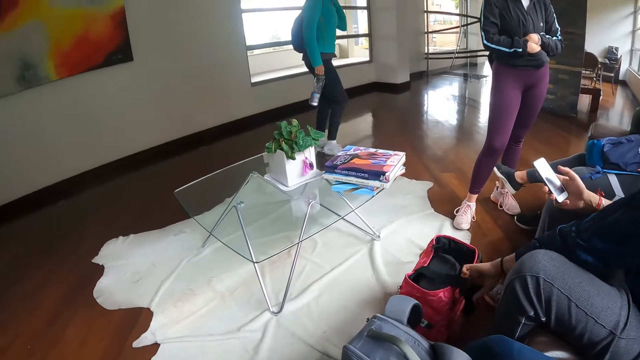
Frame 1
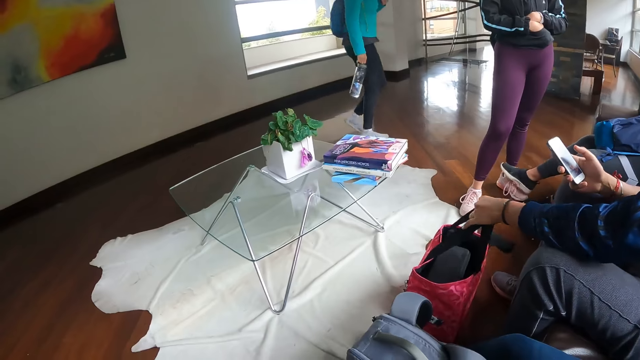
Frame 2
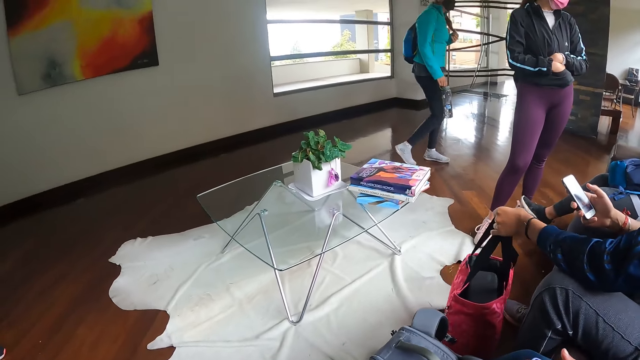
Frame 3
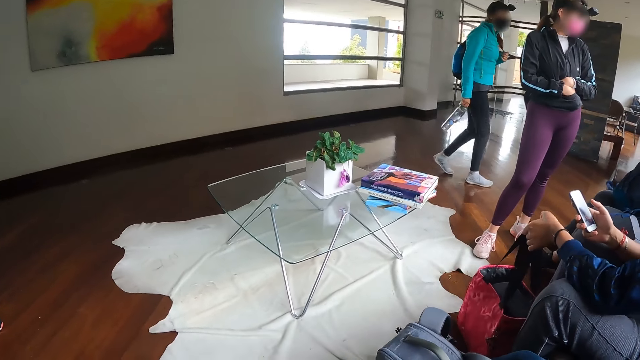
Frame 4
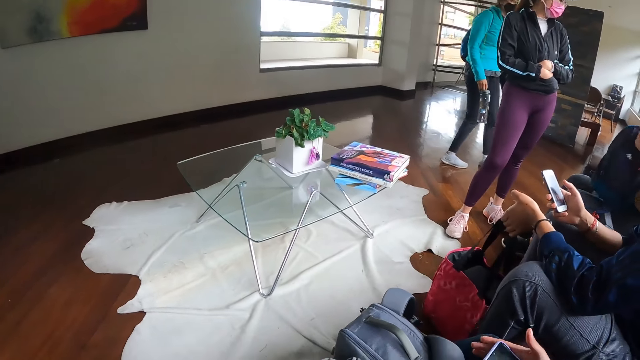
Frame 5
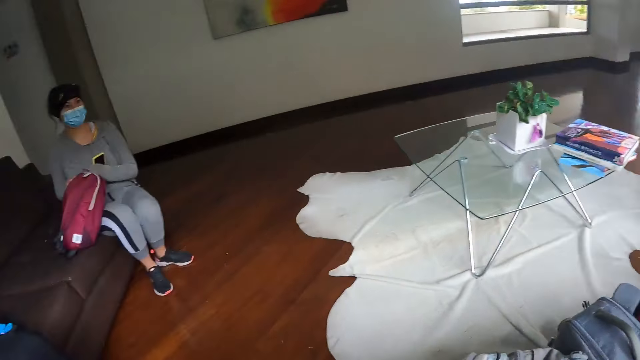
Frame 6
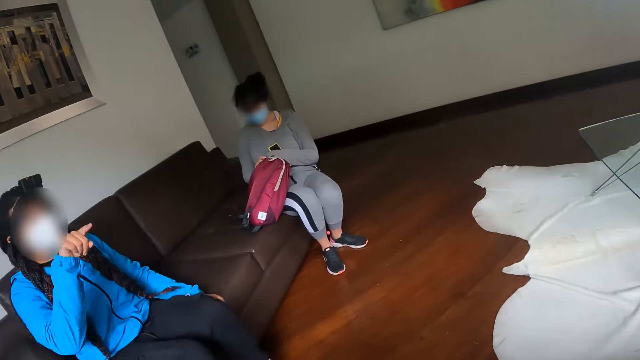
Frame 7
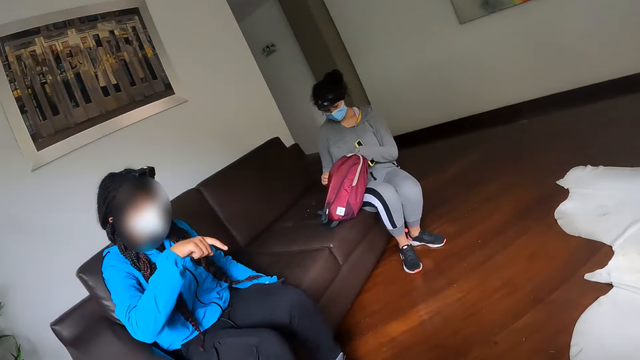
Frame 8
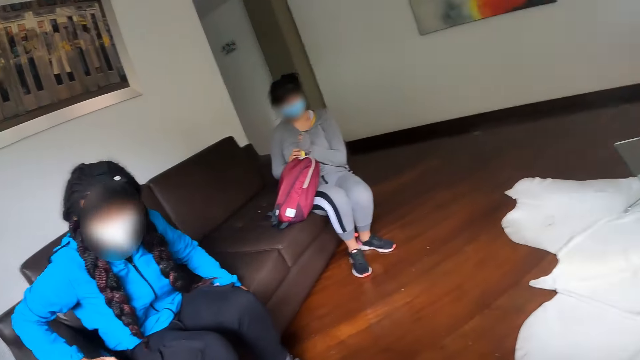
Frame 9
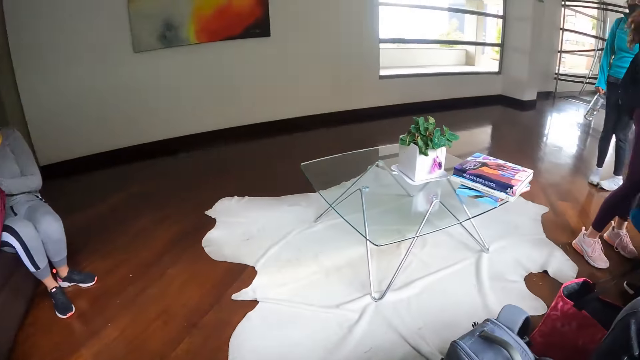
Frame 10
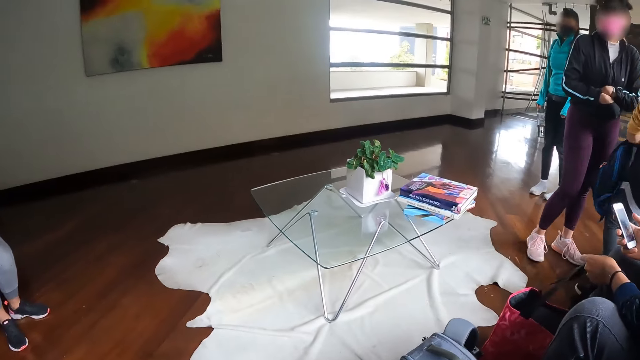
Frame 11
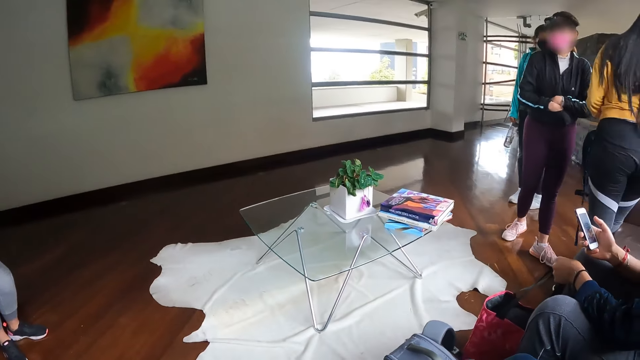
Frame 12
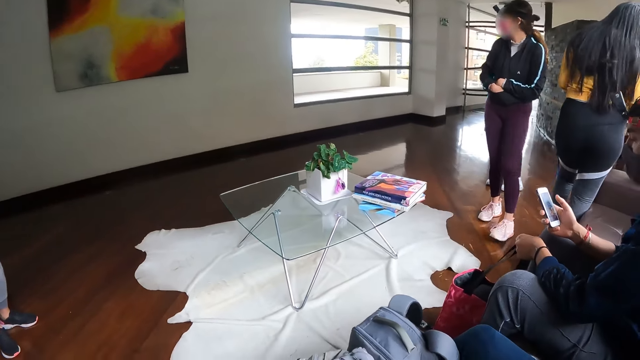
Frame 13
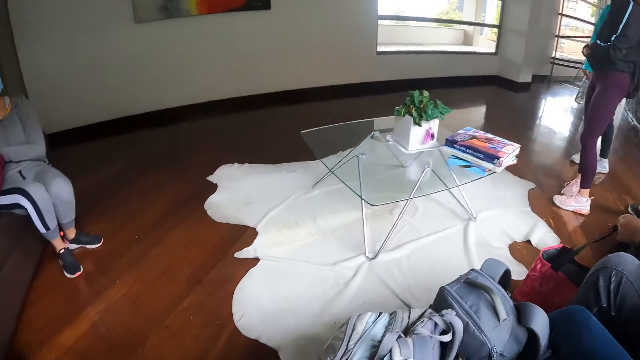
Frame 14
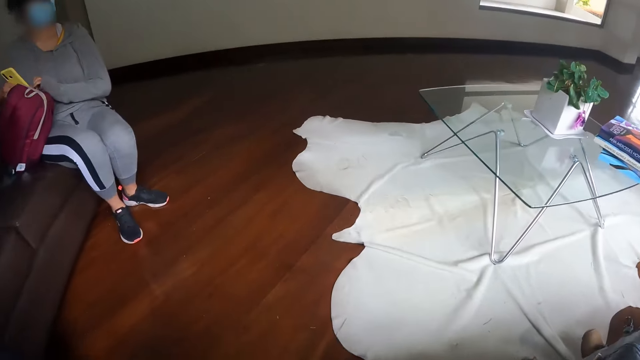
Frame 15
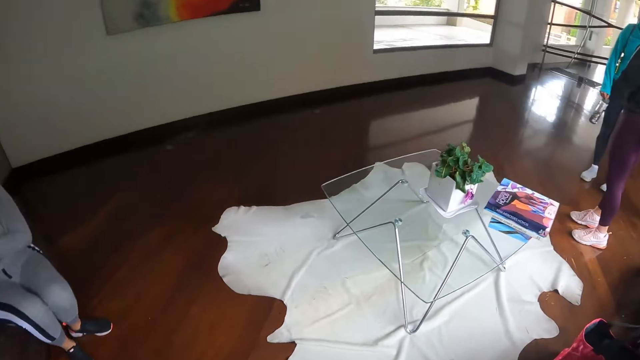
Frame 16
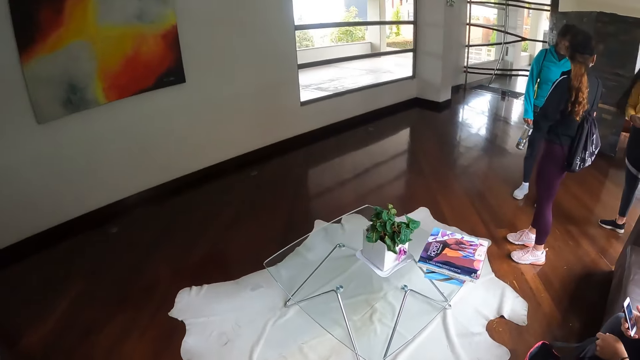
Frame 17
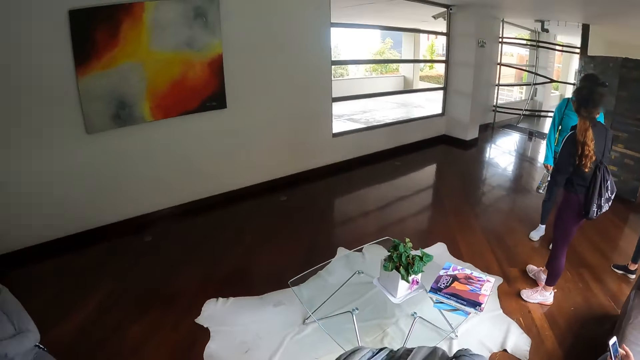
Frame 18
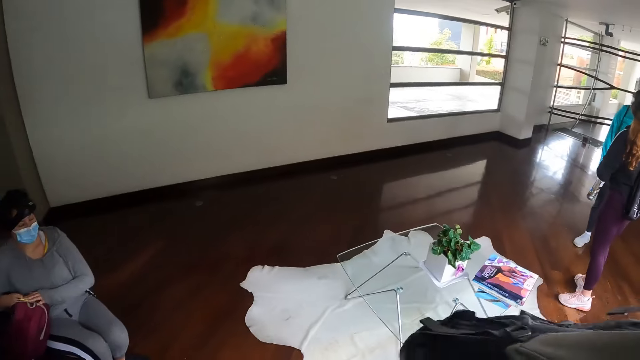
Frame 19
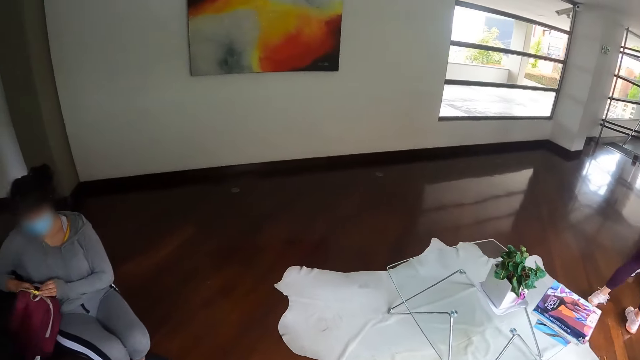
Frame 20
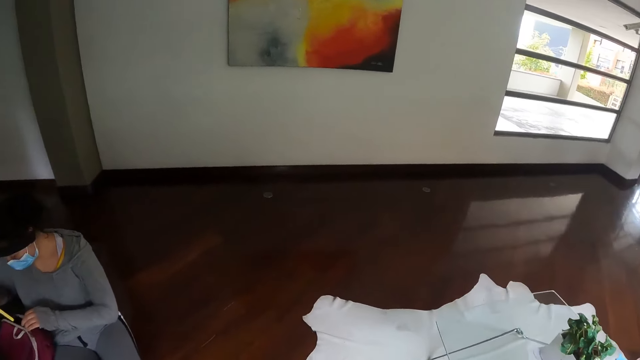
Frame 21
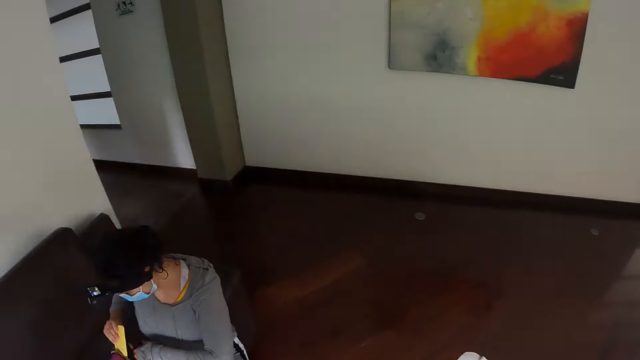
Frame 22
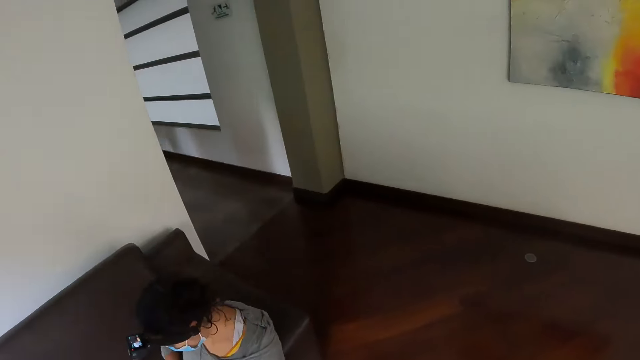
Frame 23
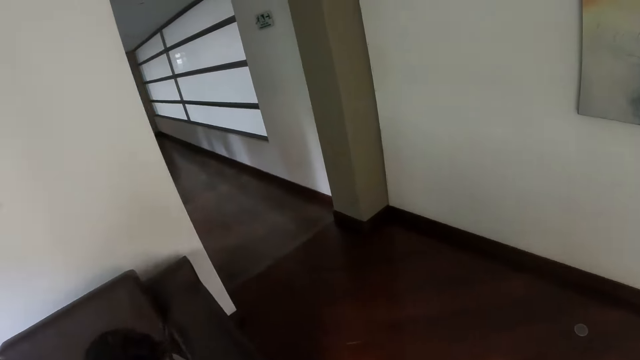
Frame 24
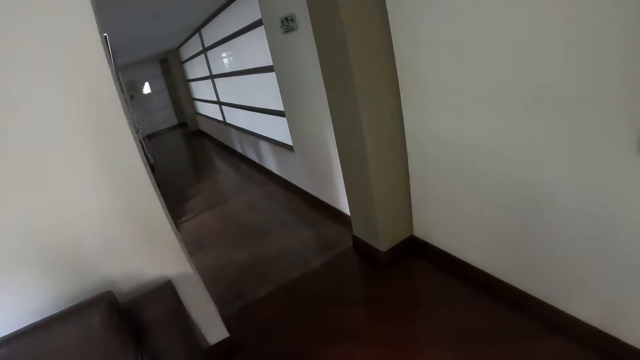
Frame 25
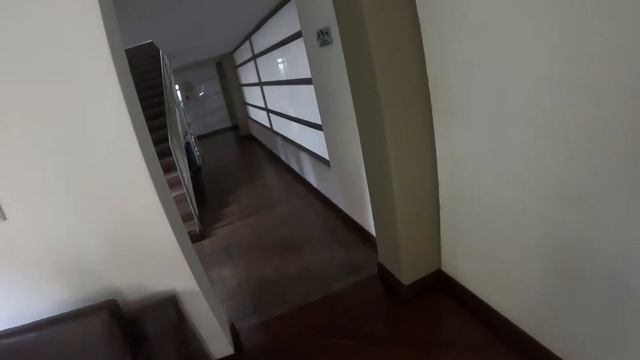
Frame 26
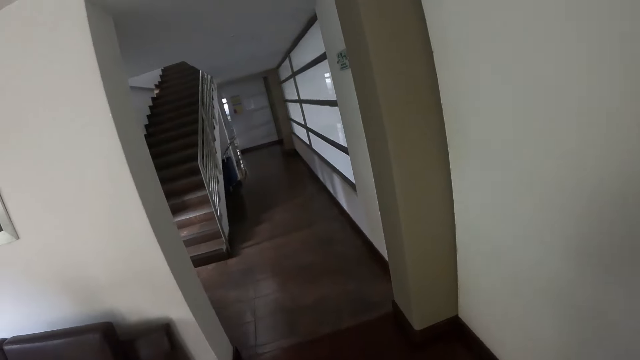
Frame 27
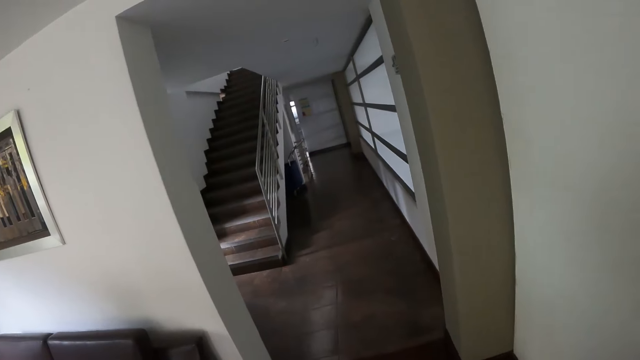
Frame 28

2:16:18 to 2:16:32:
The camera wearer looks around the house. A woman puts the phone in her right hand in the bag with her right hand. The camera wearer stands up. They walk around the house.

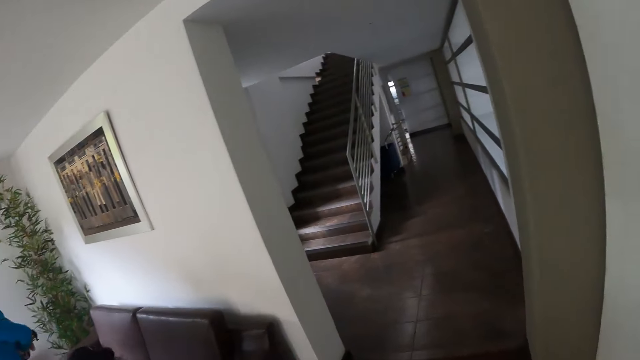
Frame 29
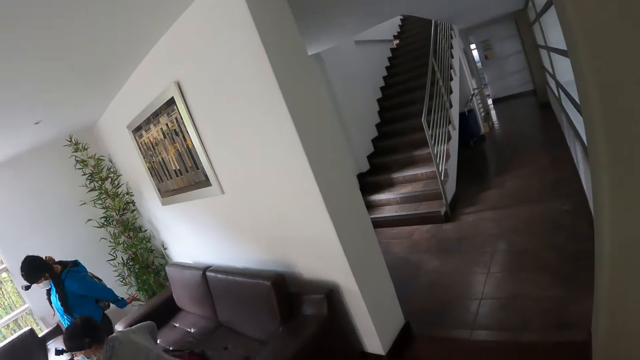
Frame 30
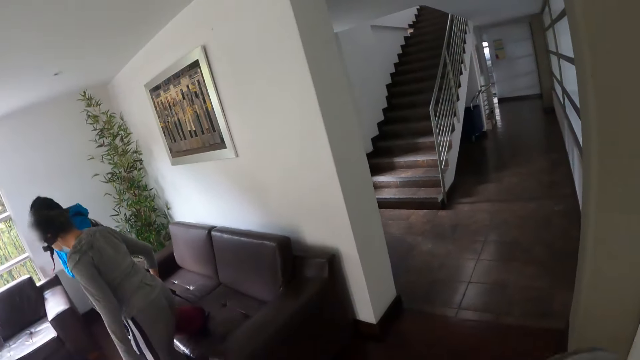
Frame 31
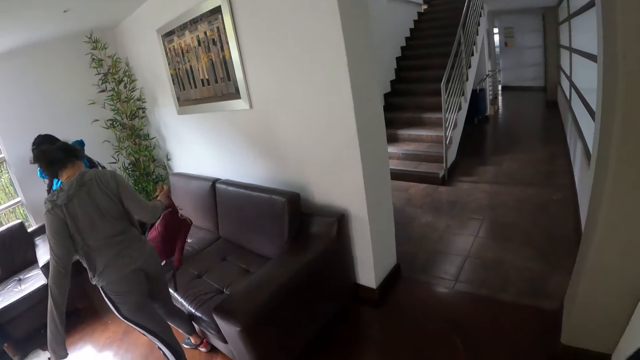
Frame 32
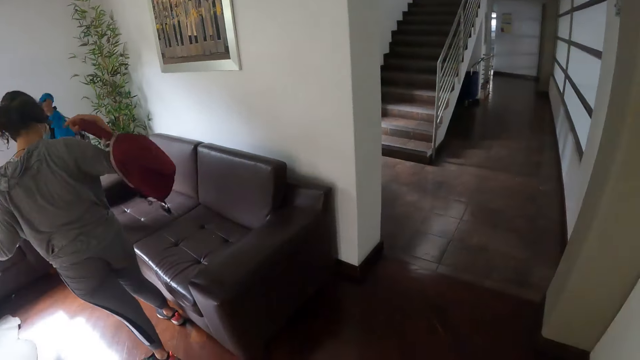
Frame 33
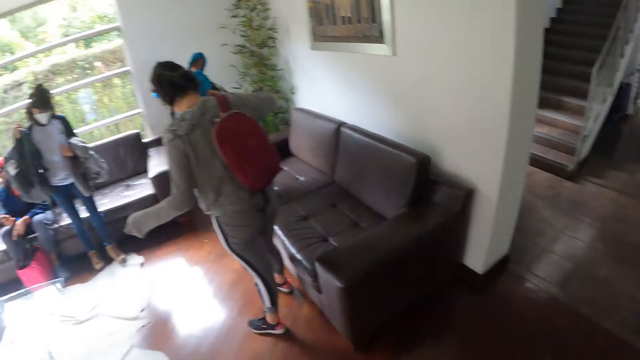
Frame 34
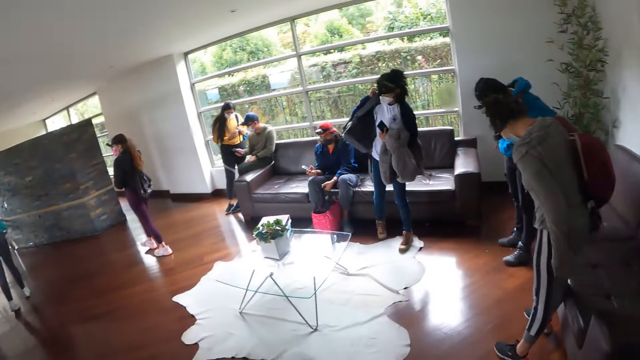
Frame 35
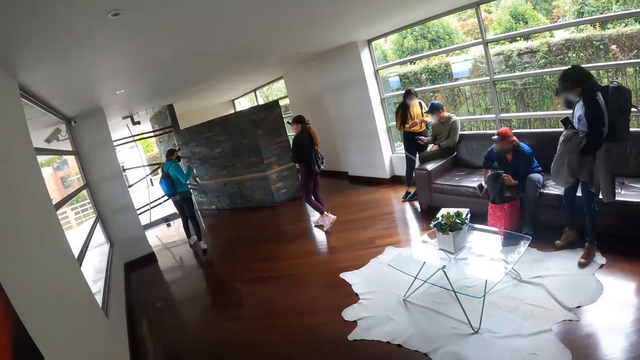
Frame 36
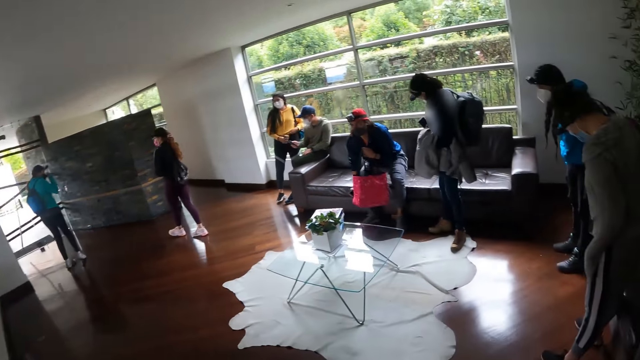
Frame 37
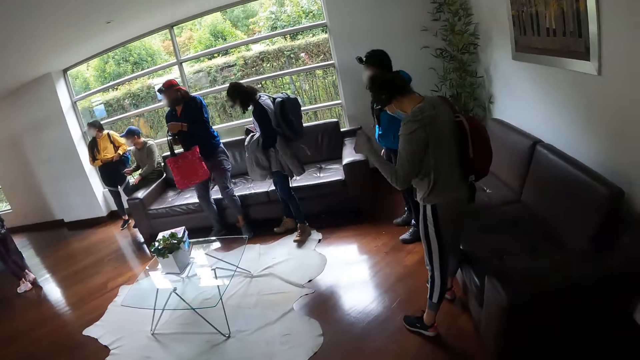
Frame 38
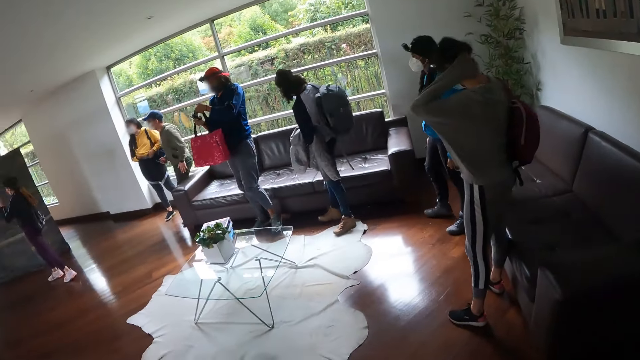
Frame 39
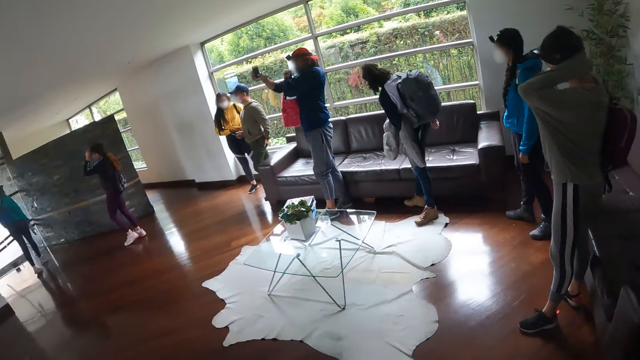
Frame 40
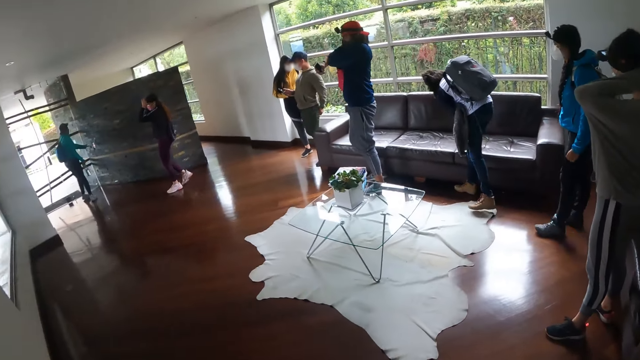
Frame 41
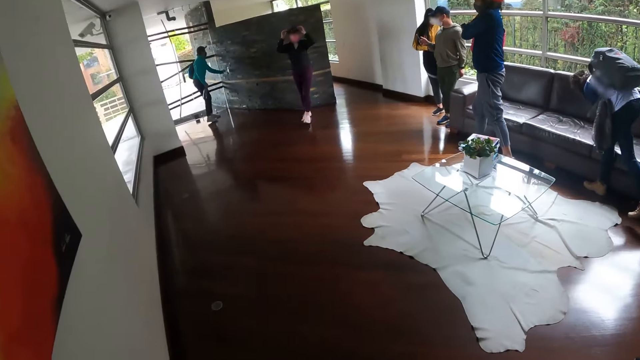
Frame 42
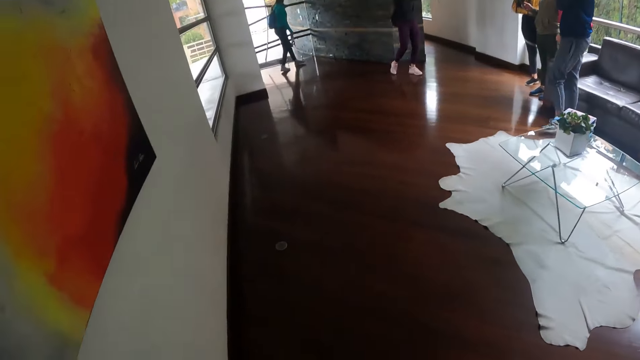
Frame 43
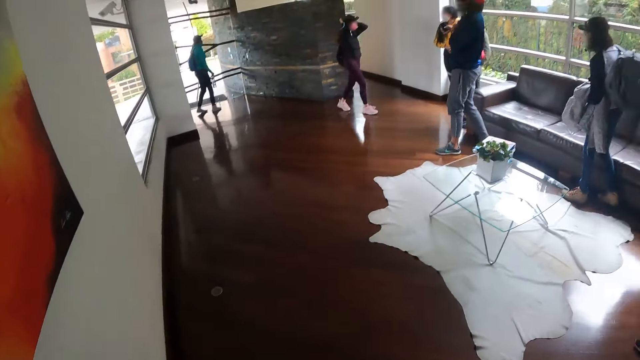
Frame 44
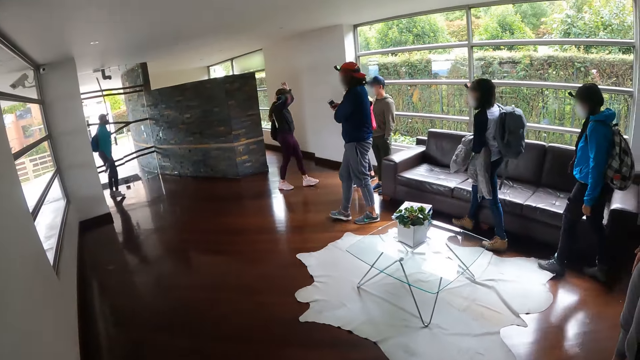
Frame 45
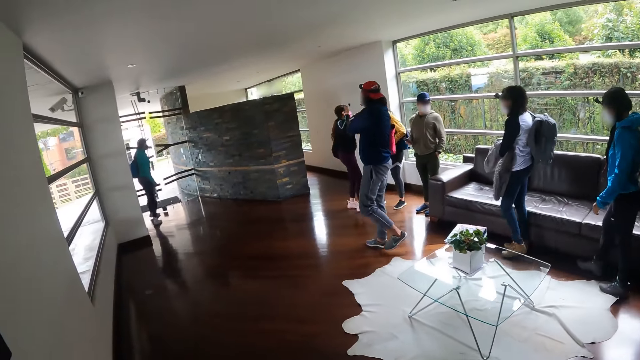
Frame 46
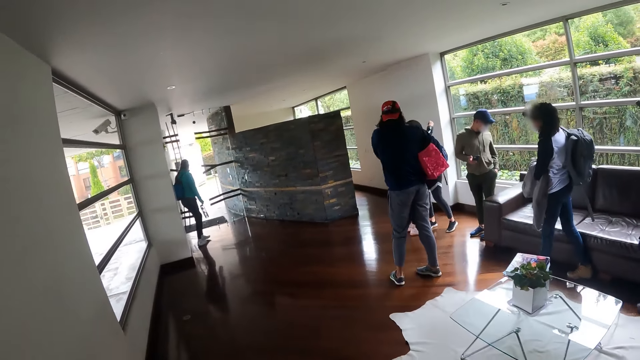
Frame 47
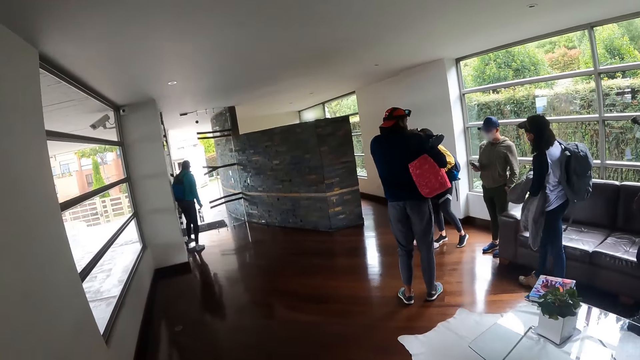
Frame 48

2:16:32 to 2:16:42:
A woman hangs the bag in her right hand on her shoulder. The camera wearer looks around the house. Another woman hangs the bag in her right hand on her shoulder. A man stands from a sofa. Another man stands from a sofa. The first man hangs the bag on her shoulder with her left hand. The first woman rubs her neck with her left hand. The other man pulls his pants with his left hand and operates his phone with his right hand. The camera wearer walks around the house. A third woman hugs a fourth woman with both hands.
